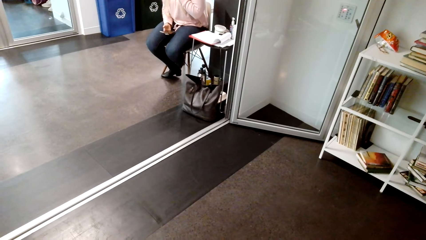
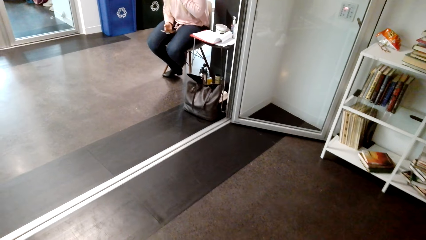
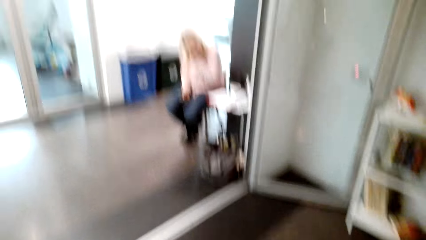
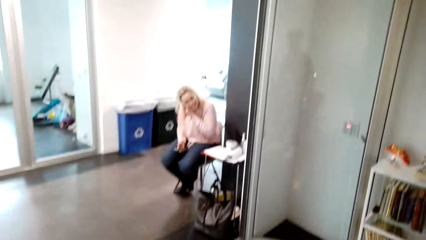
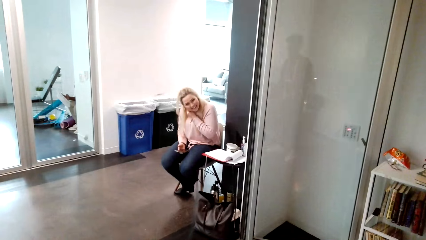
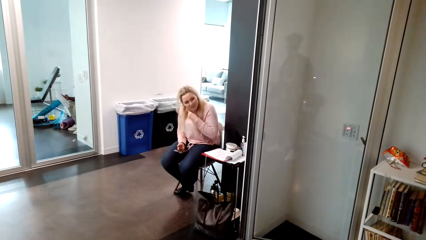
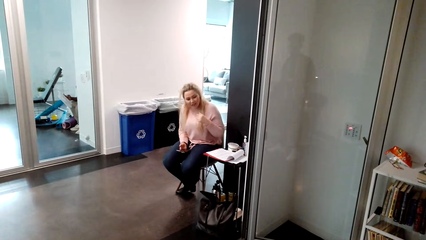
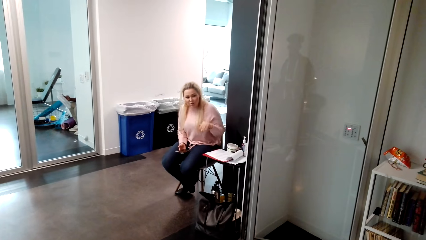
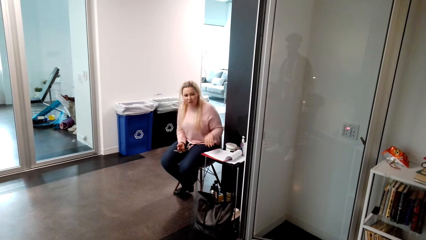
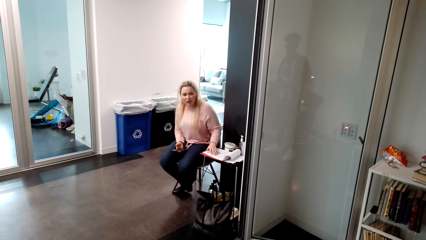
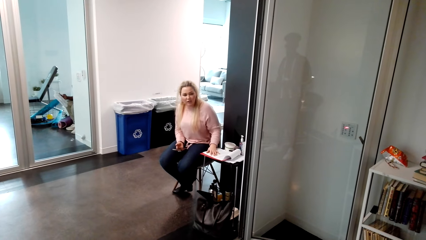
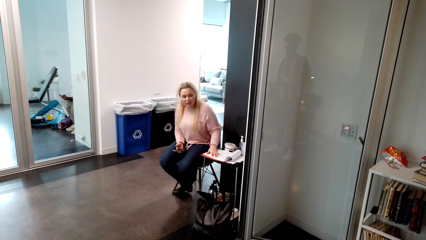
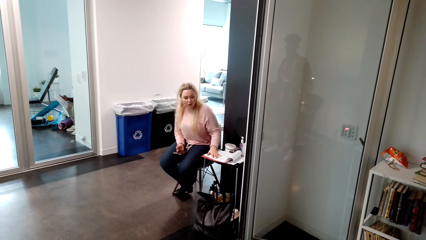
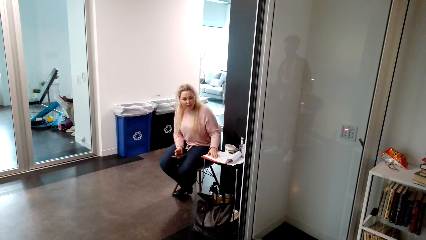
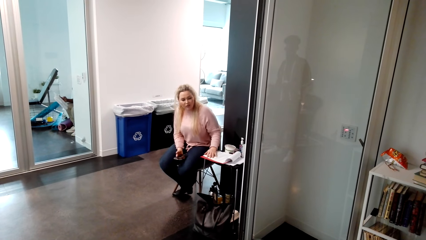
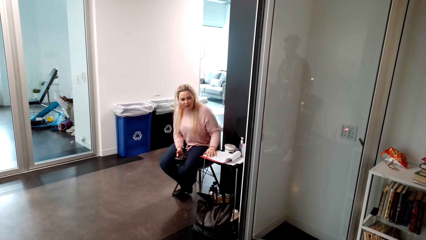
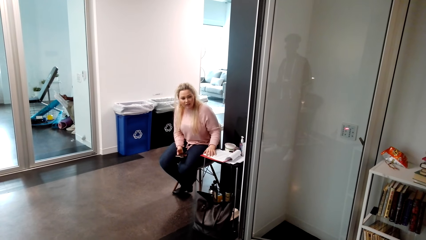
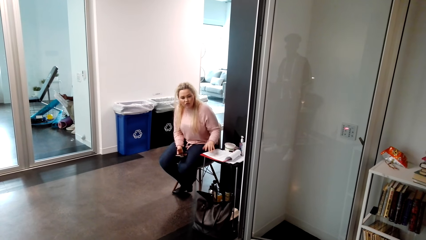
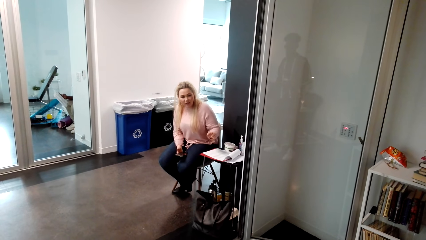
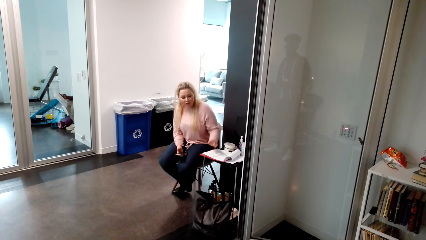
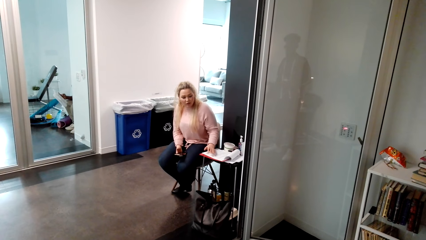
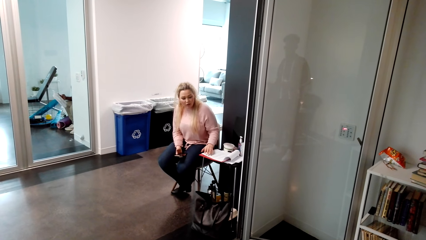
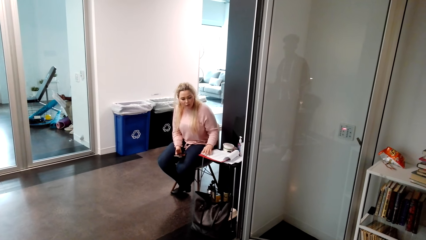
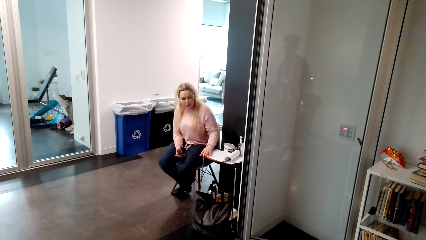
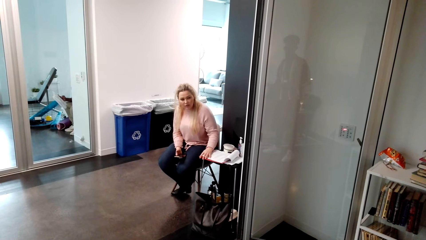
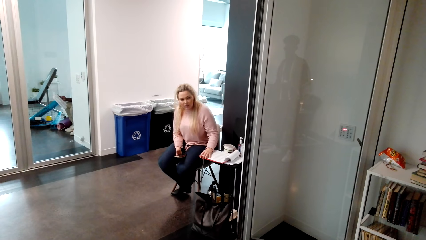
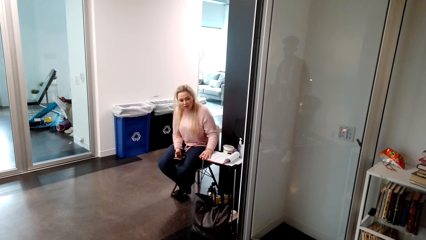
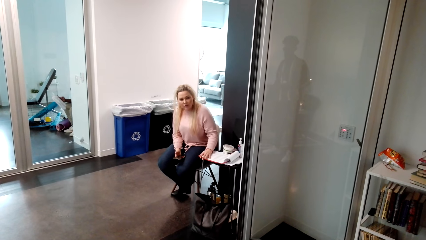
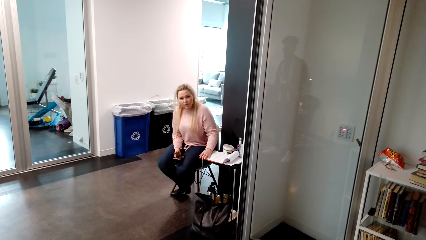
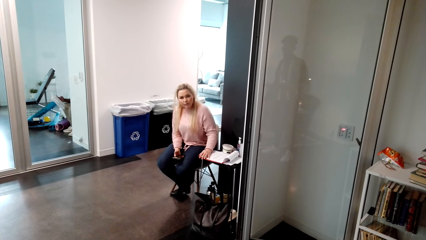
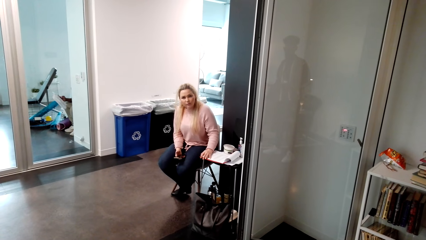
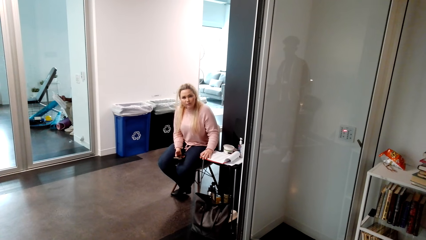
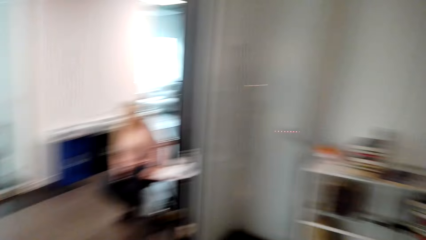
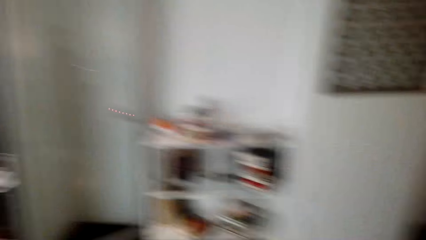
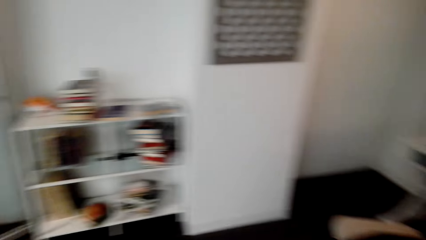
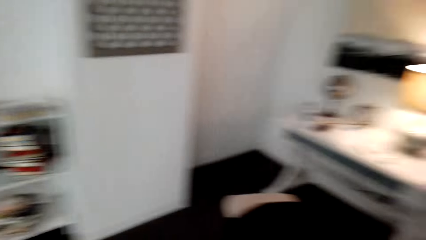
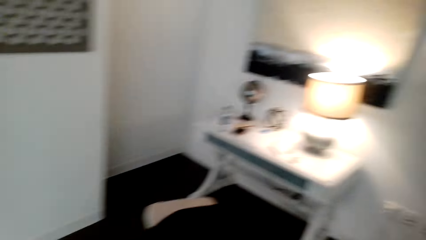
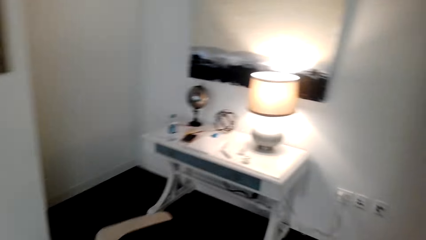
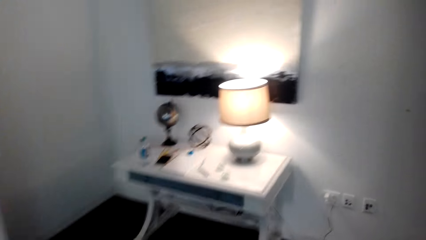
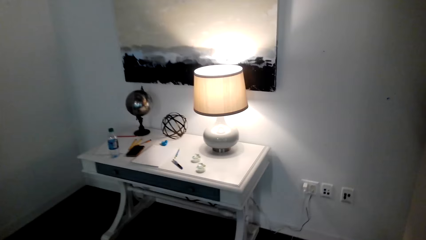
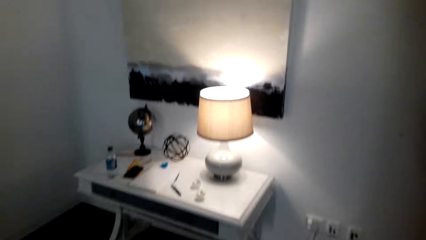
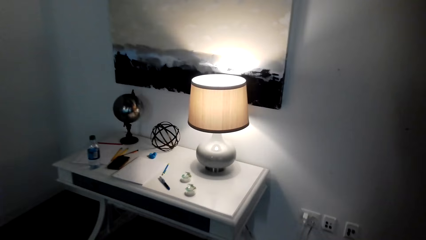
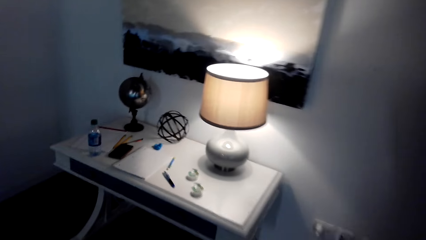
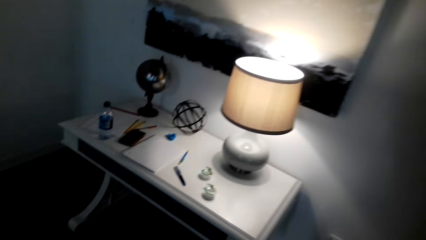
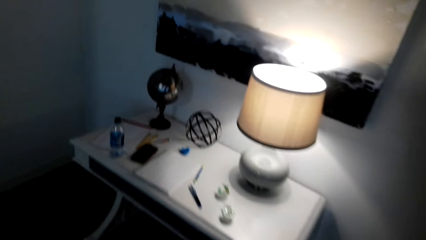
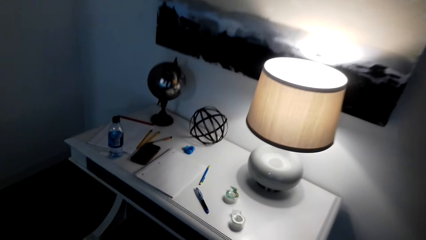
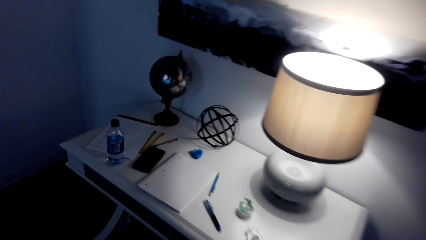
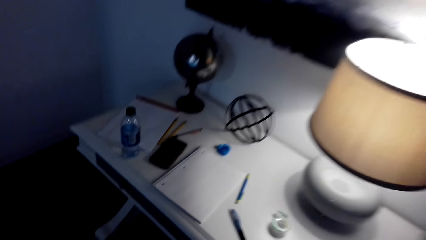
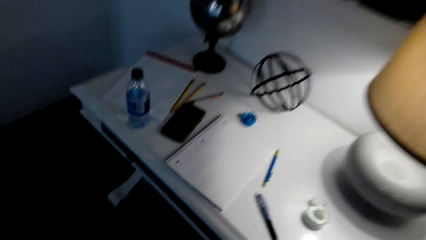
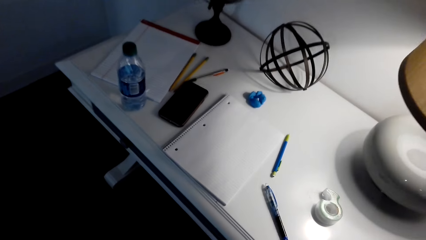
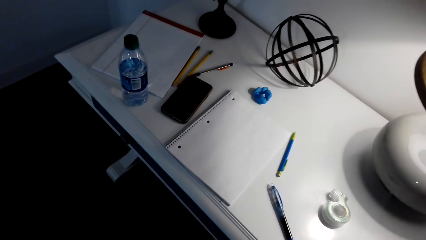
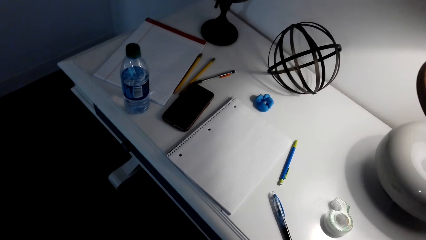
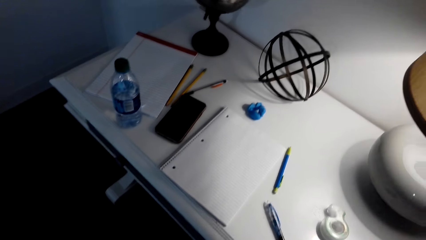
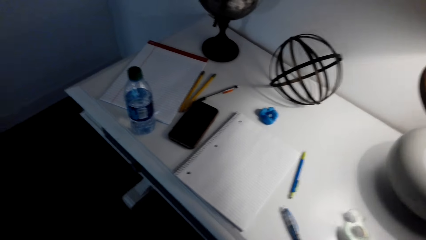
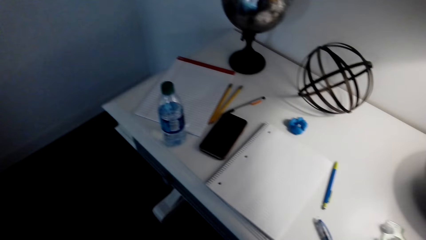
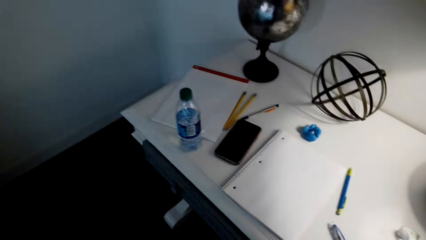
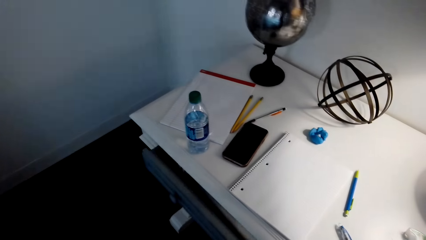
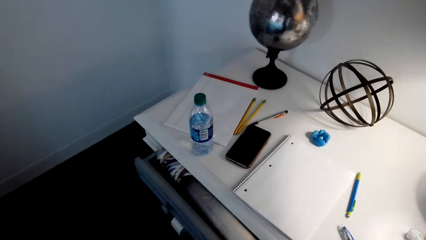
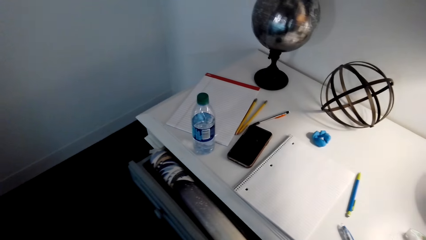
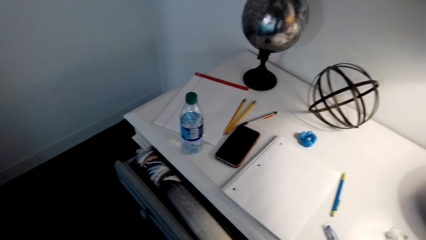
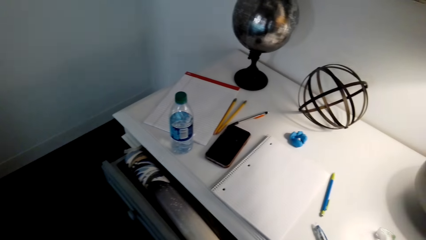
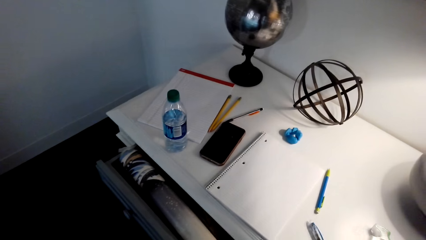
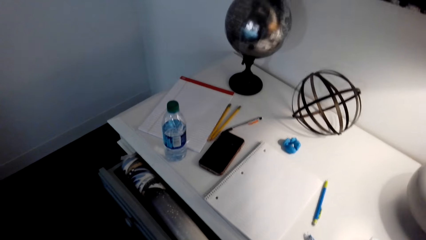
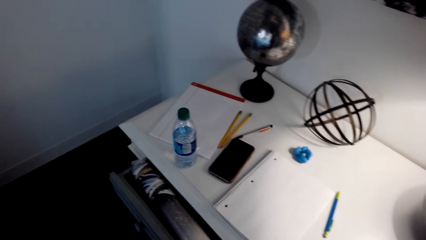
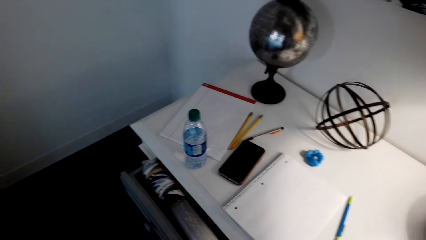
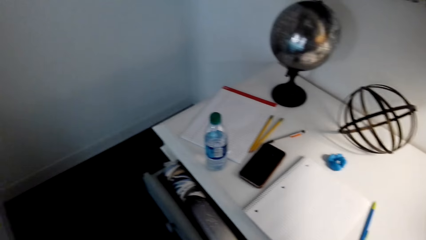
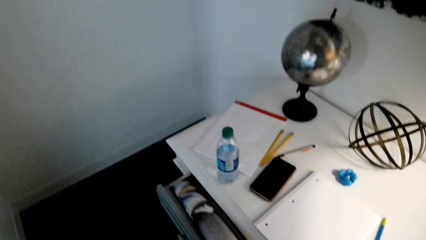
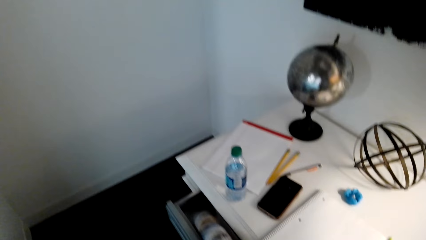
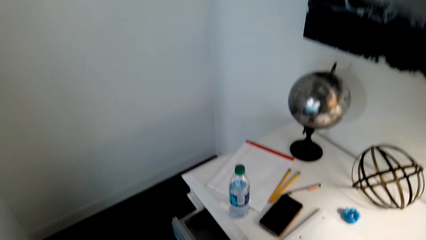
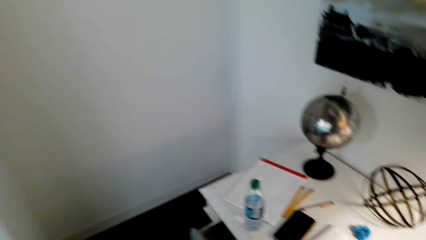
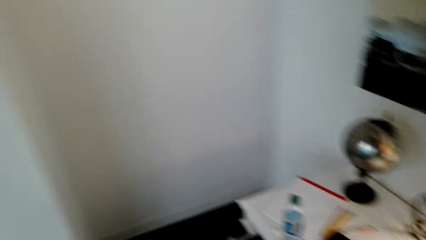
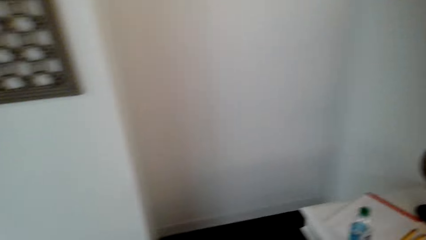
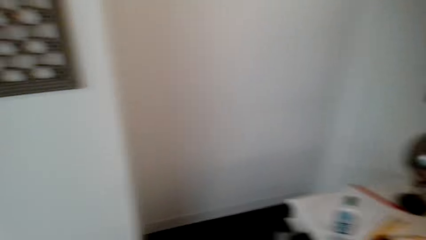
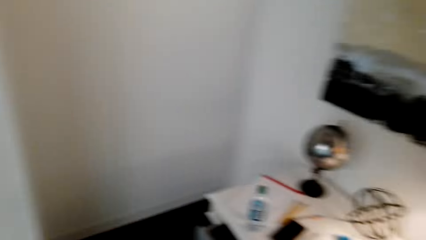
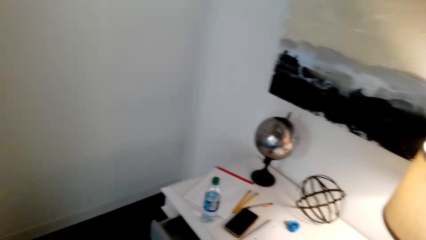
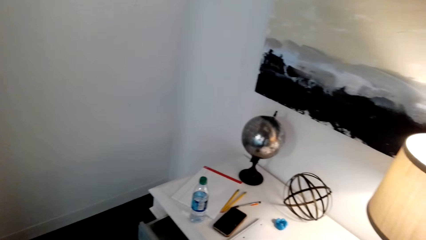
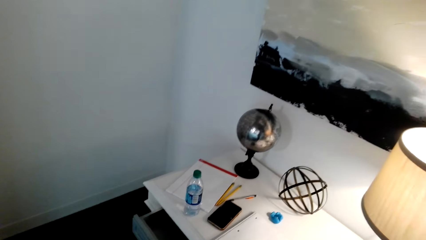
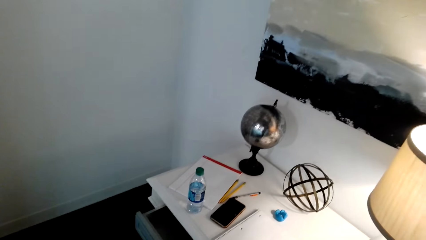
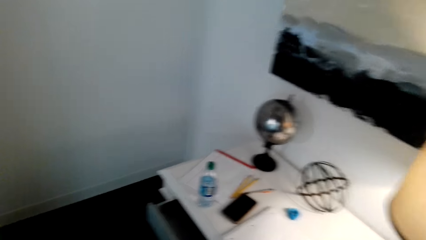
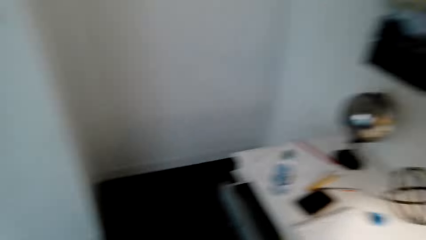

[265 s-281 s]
The camera wearer talks to a woman. The woman holds a phone. The camera wearer looks around. They walk around. They open the drawer. They pick up a poster. They look around.
